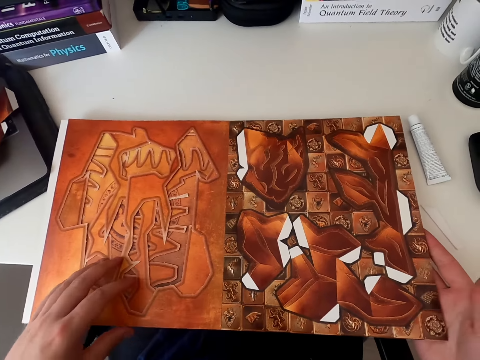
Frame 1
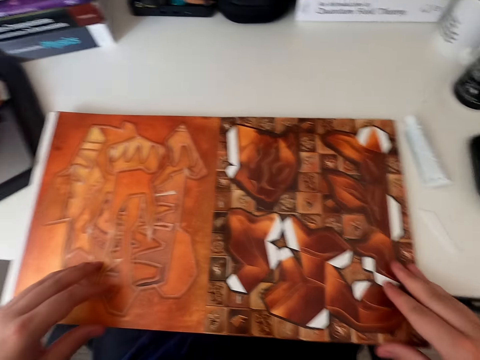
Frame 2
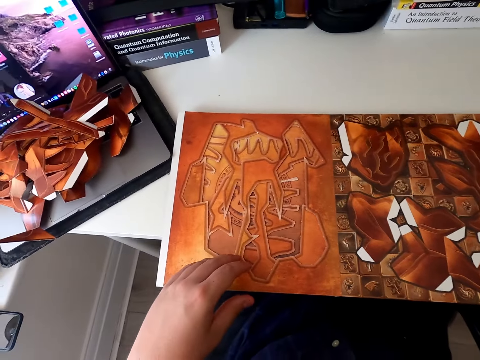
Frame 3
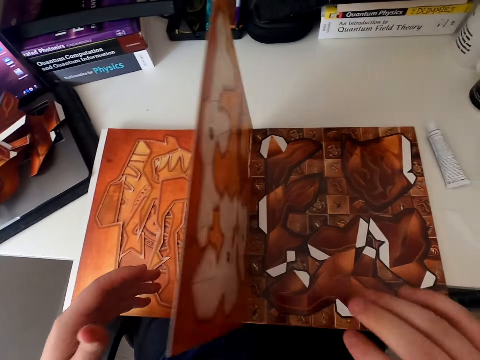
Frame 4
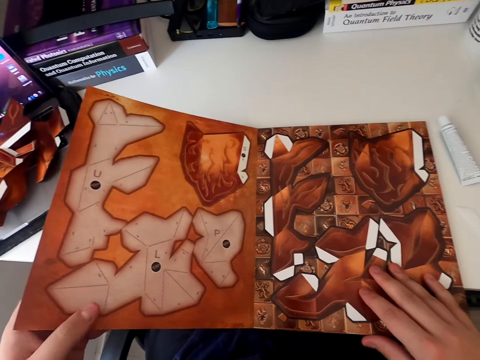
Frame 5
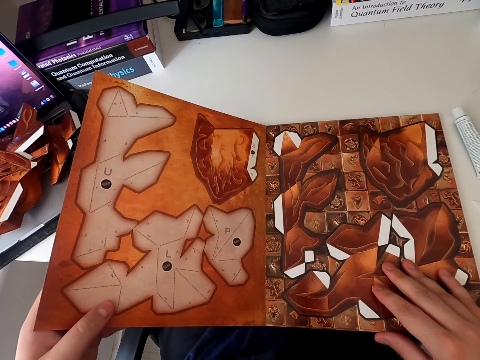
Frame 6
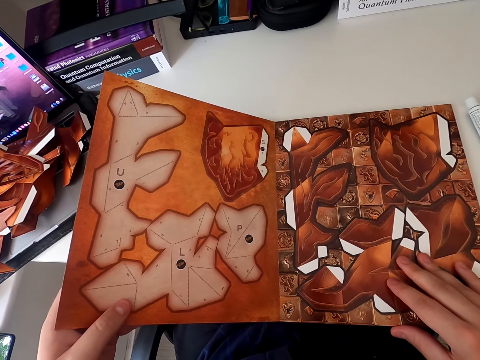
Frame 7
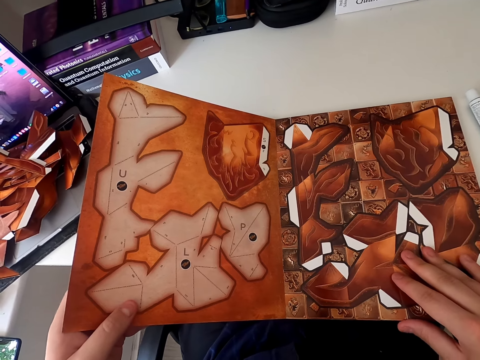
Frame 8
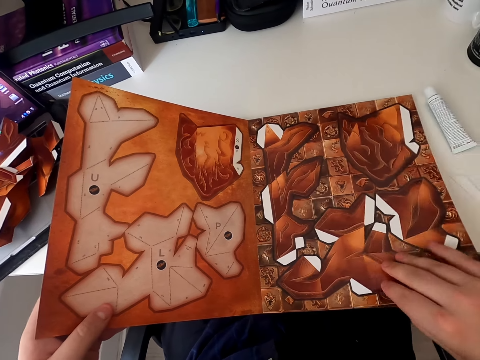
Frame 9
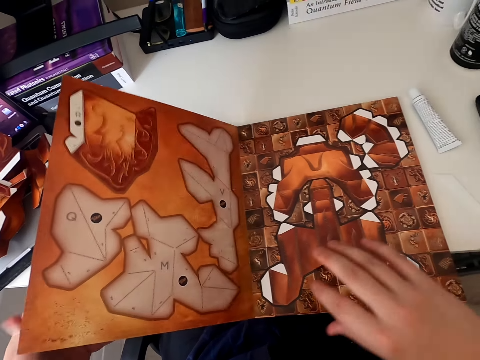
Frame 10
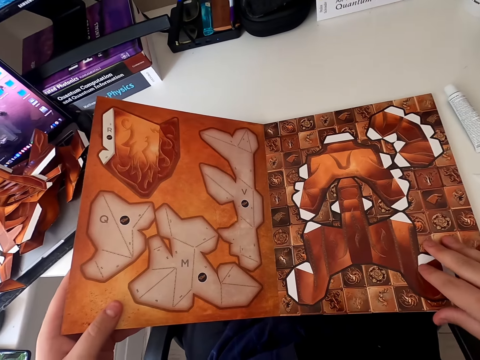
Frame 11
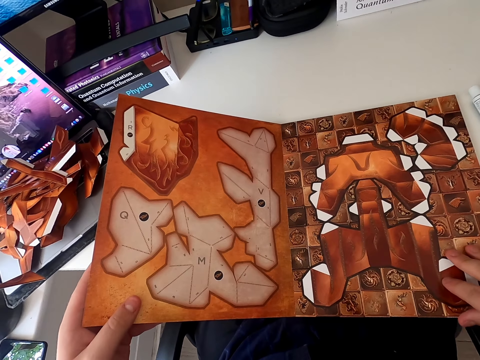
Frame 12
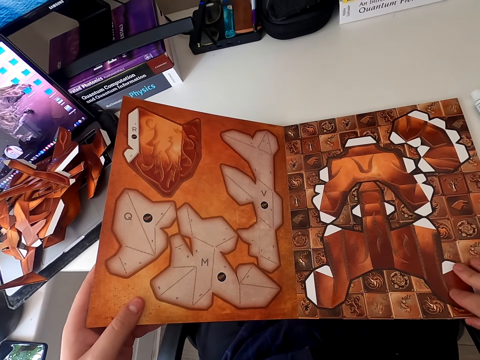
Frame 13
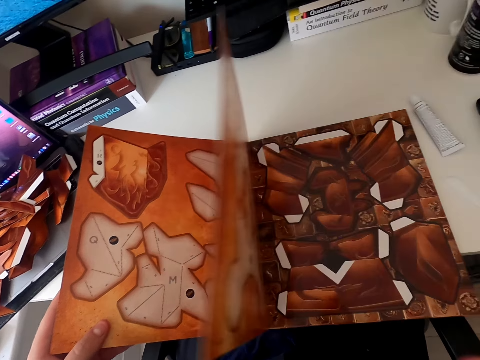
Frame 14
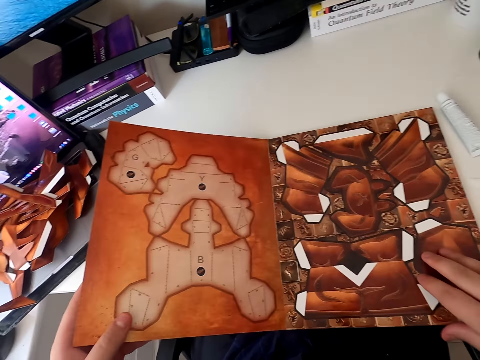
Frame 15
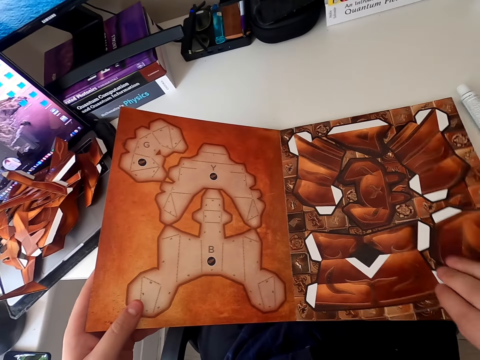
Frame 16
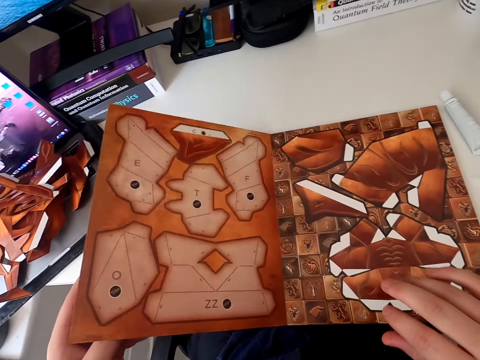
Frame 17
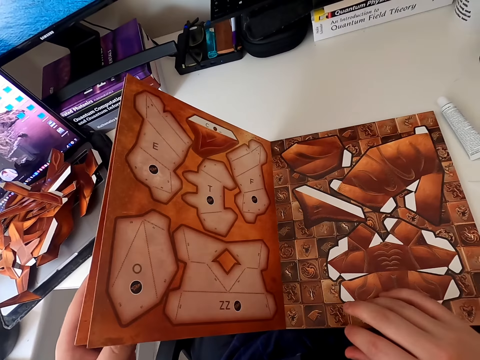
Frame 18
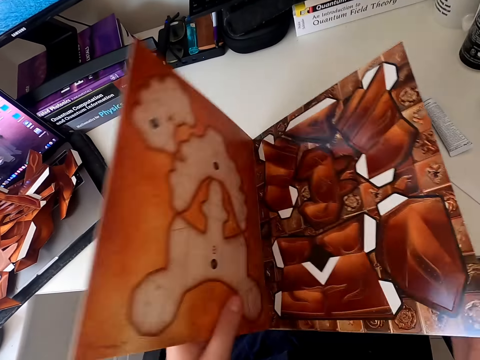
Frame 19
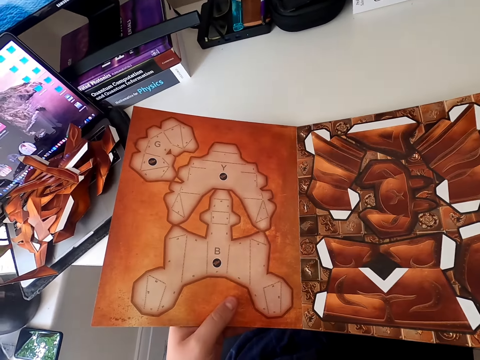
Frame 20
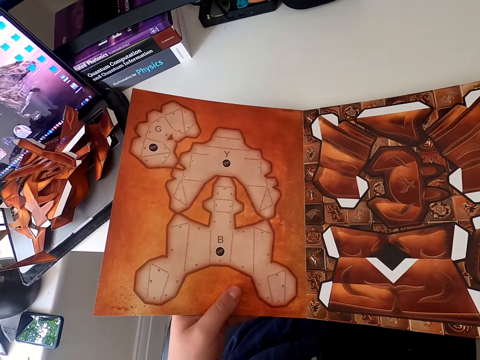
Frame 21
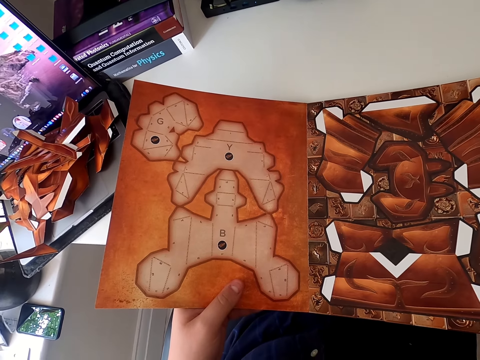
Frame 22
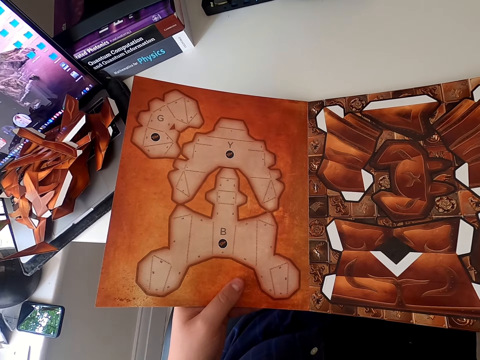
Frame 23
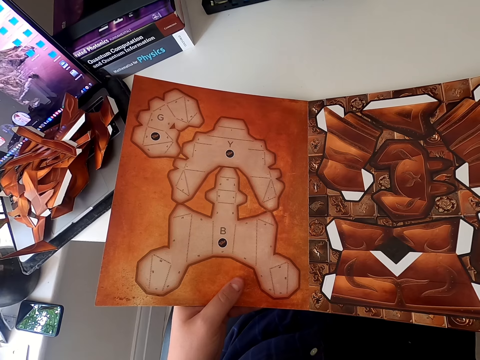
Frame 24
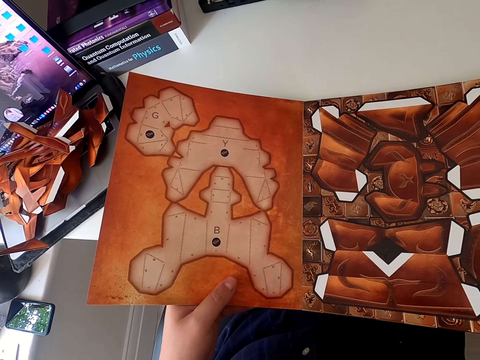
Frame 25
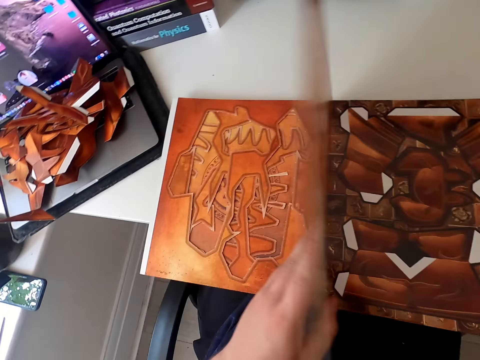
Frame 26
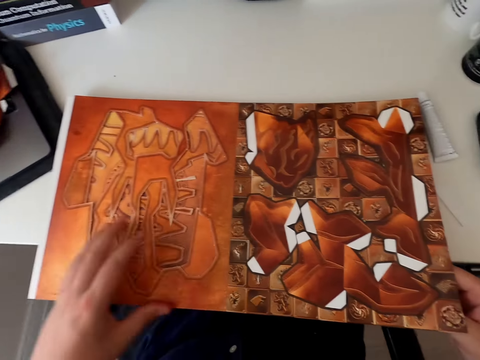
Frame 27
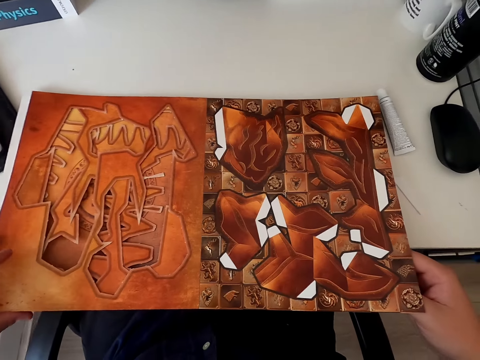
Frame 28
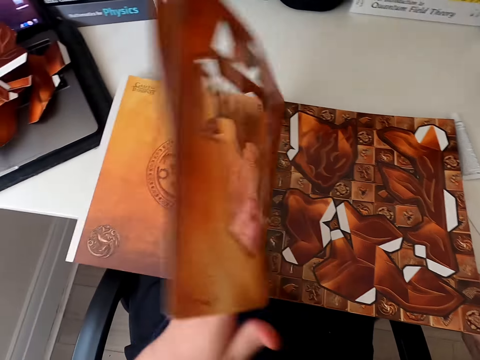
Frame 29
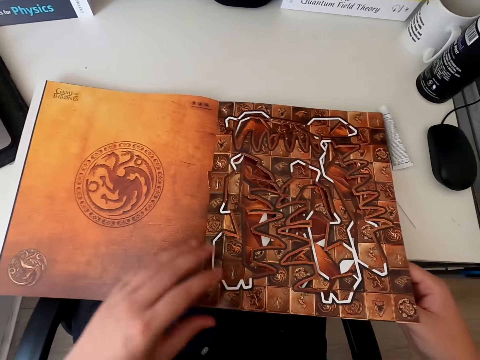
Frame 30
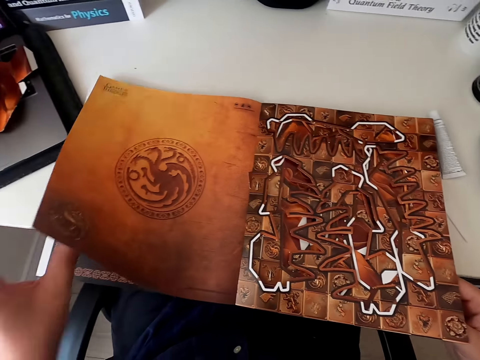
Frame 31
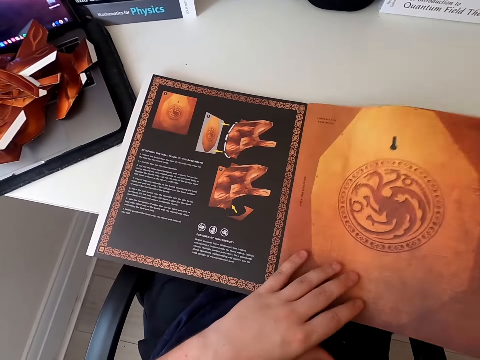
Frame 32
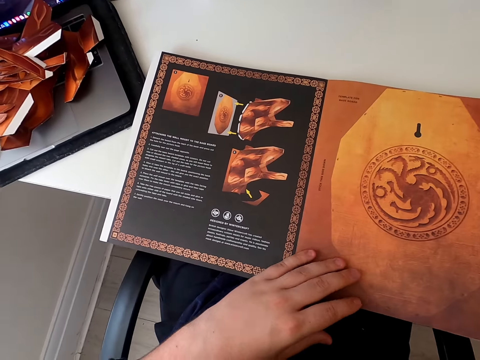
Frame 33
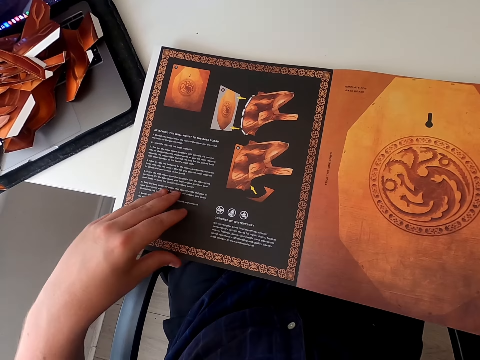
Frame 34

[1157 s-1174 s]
The camera wearer holds the paper craft book. They turn the paper craft book page. They stare at the paper craft book. They hold the paper craft book. They stare at the paper craft book. They turn the paper craft book page. They turn the paper craft book page again. They stare at the paper craft book. They turn the paper craft book page. They stare at the paper craft book. They turn the paper craft book page. They stare at the paper craft book.

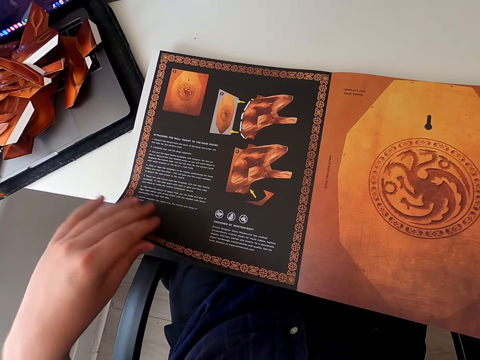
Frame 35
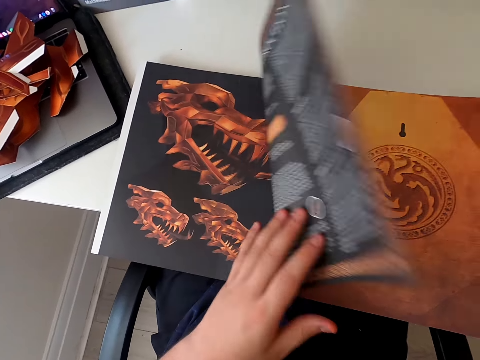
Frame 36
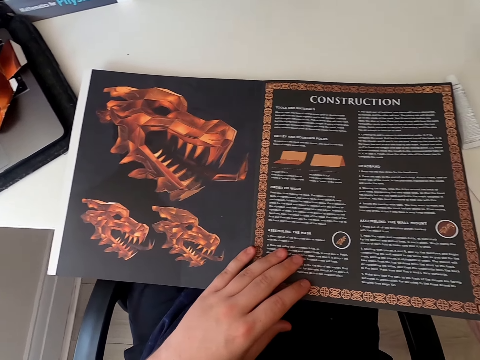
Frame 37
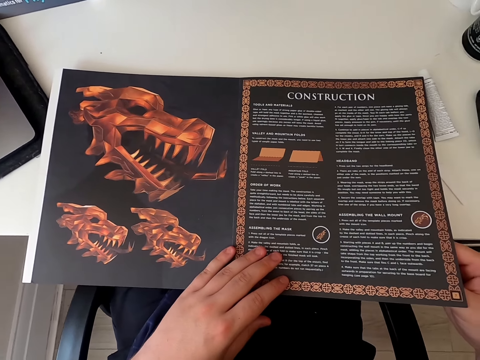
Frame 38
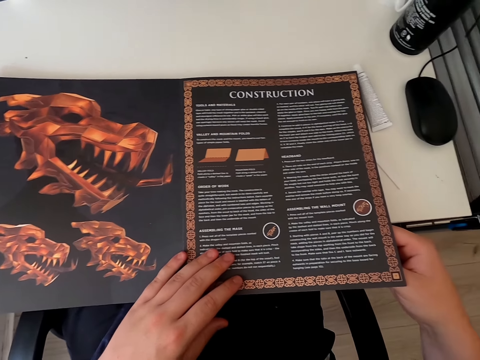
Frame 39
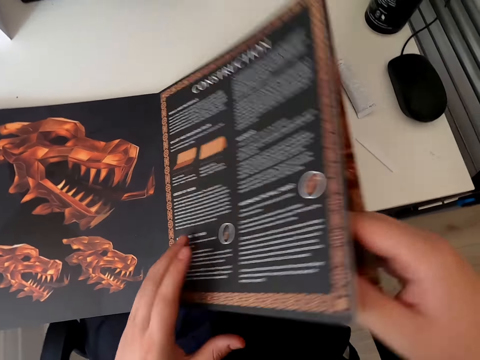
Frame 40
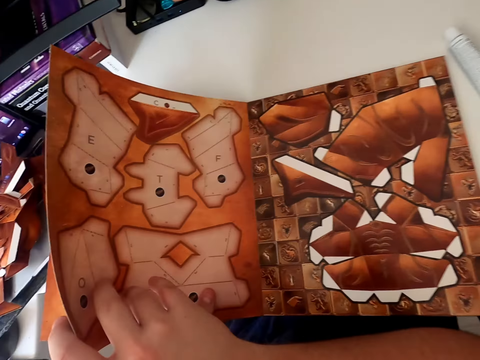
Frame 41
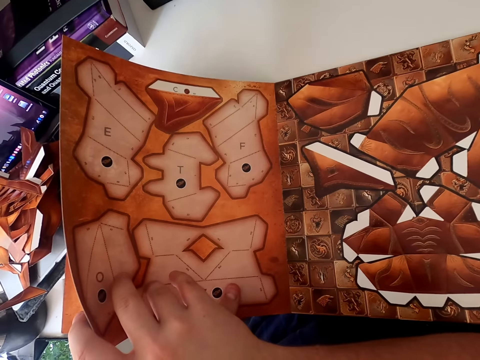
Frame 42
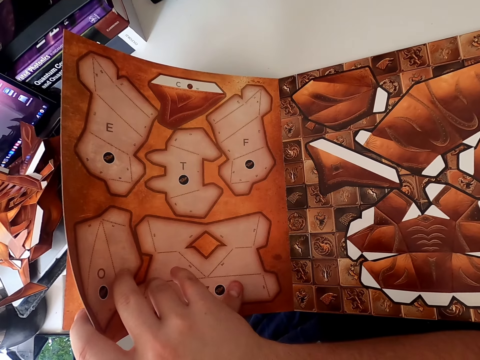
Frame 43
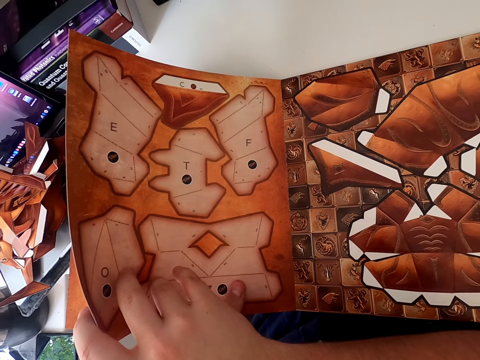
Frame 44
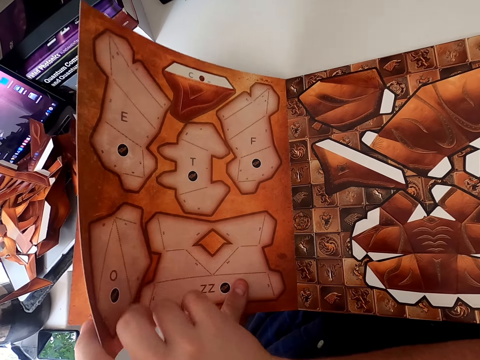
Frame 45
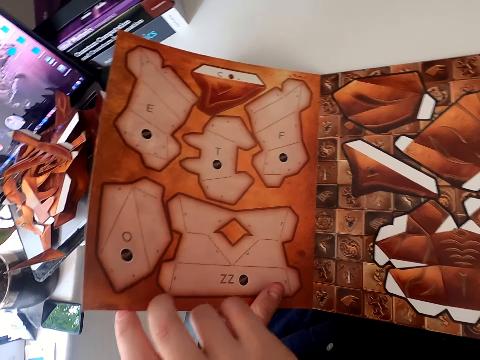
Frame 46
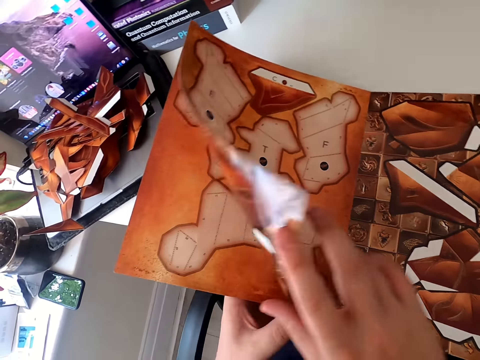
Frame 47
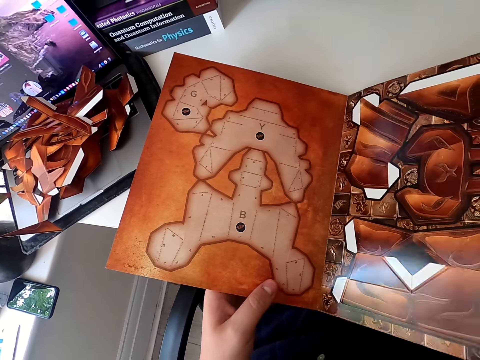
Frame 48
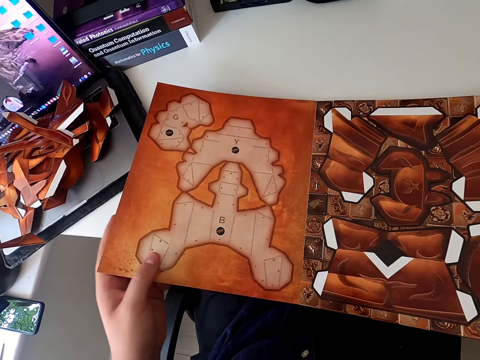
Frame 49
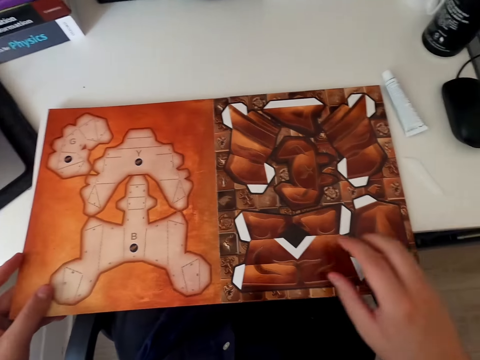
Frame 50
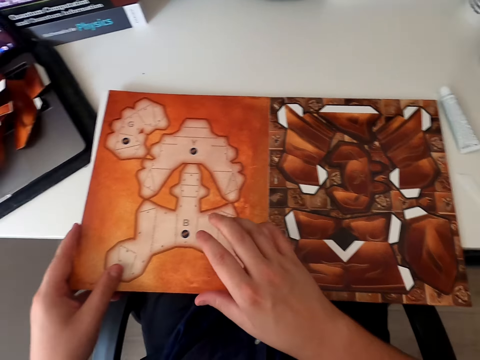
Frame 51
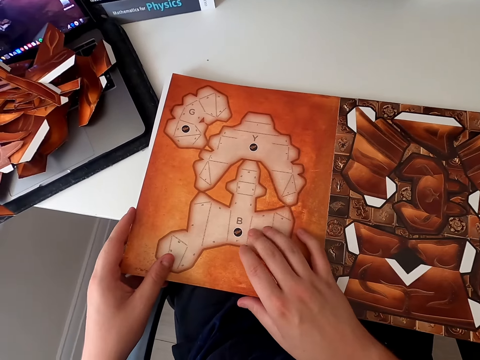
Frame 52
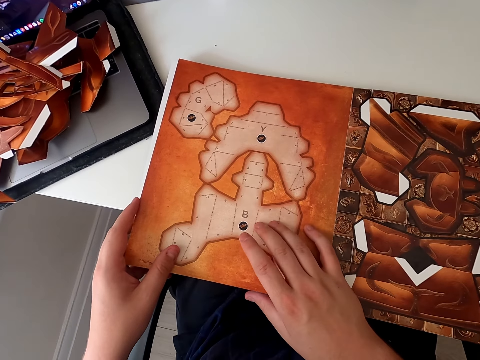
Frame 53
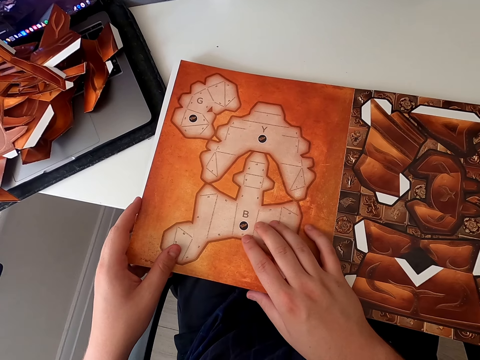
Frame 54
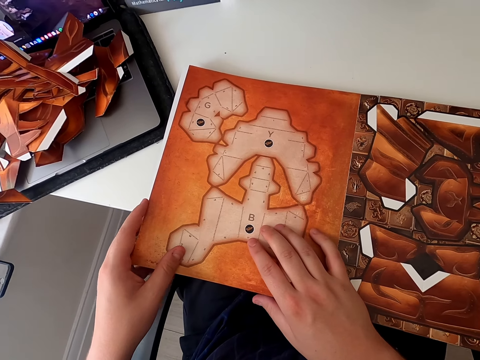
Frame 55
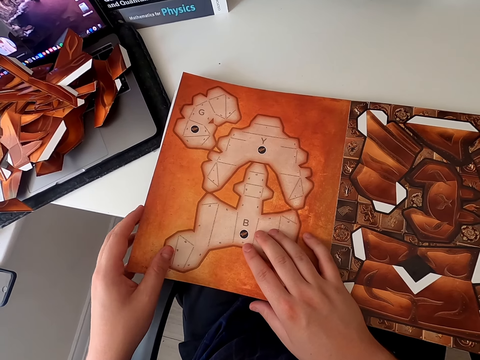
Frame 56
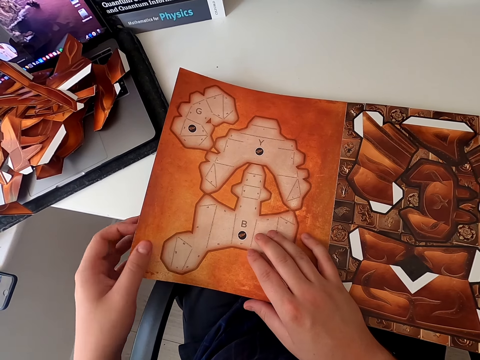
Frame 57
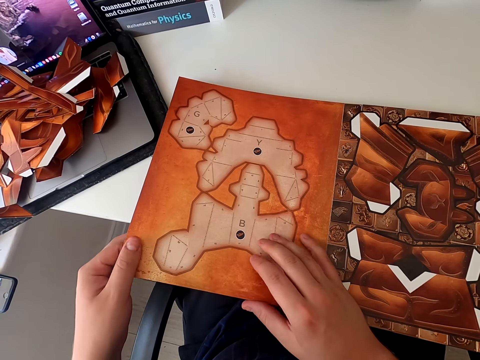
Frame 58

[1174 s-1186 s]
The camera wearer turns the paper craft book page. They turn the paper craft book page again. They stare at the paper craft book. They turn the paper craft book page. They stare at the paper craft book. They turn the paper craft book page. They hold the paper craft book. They stare at the paper craft book.
